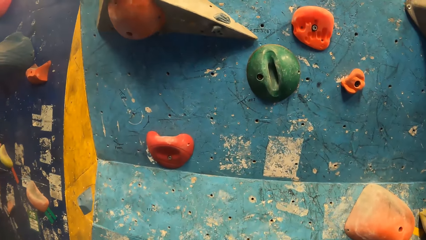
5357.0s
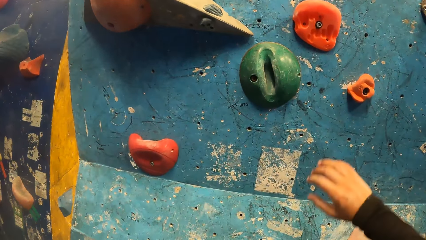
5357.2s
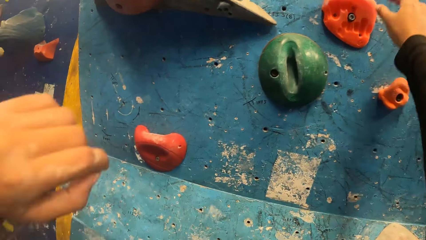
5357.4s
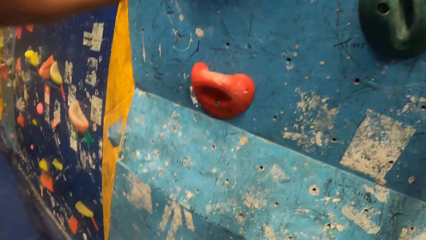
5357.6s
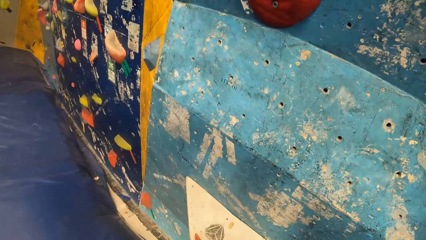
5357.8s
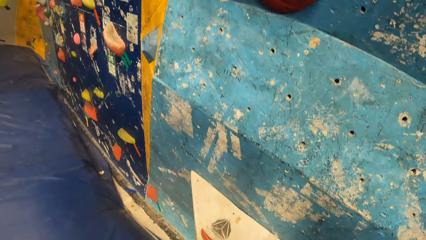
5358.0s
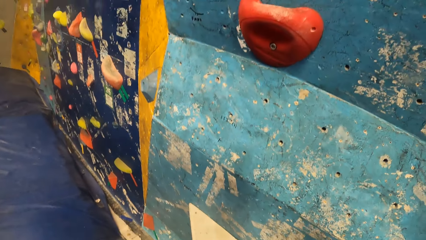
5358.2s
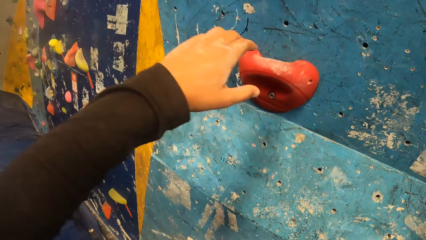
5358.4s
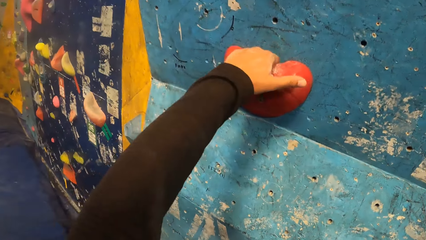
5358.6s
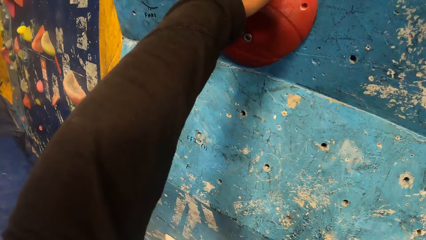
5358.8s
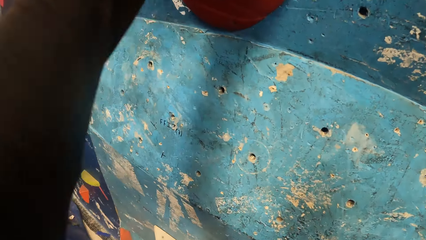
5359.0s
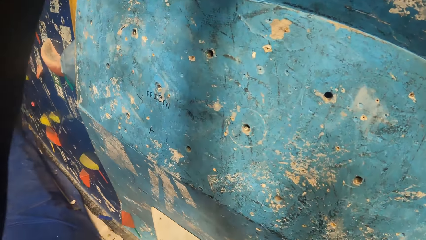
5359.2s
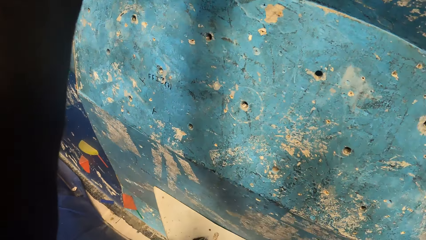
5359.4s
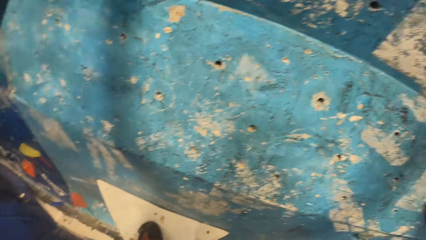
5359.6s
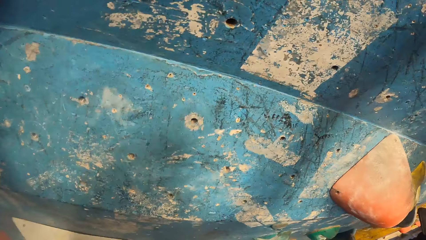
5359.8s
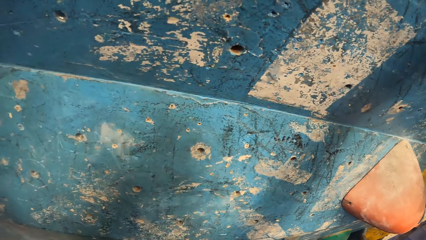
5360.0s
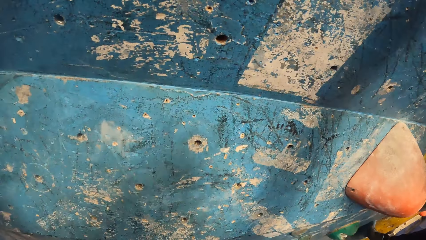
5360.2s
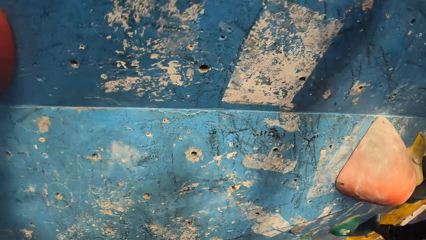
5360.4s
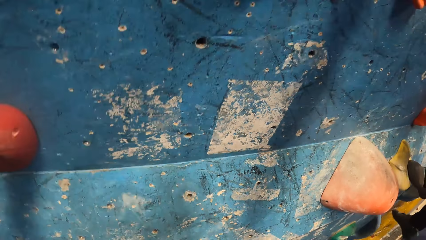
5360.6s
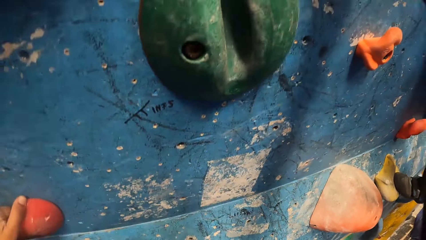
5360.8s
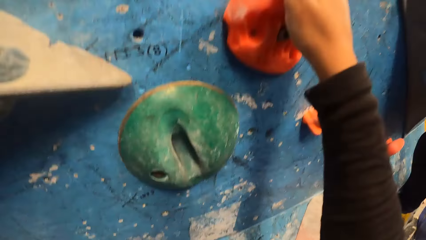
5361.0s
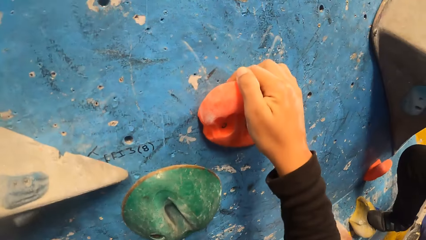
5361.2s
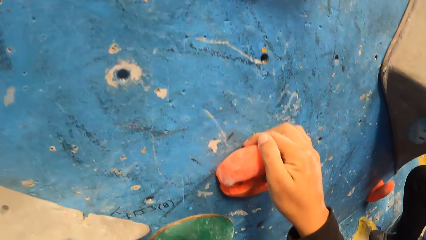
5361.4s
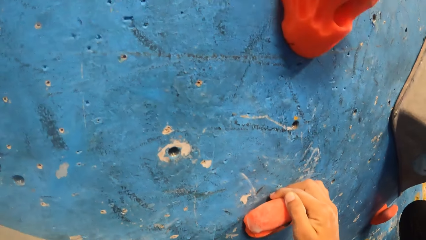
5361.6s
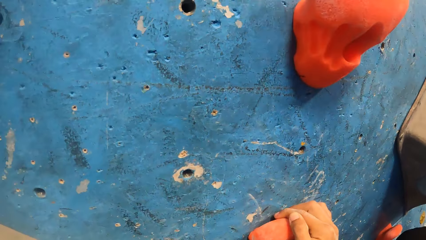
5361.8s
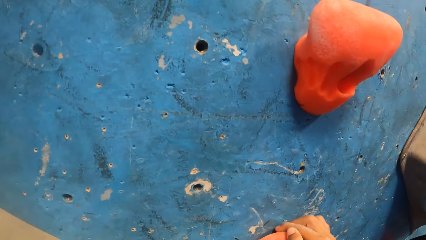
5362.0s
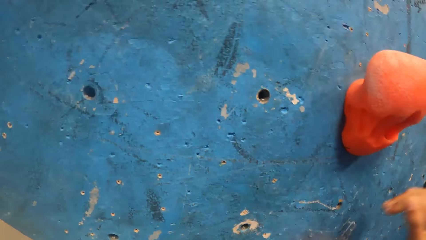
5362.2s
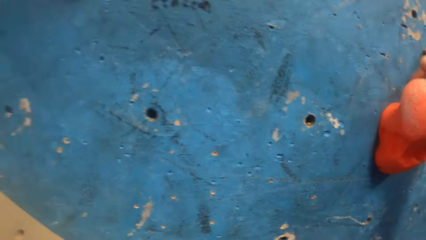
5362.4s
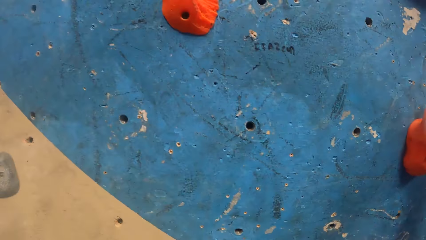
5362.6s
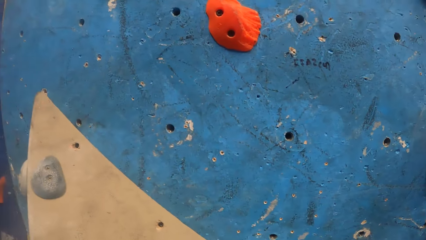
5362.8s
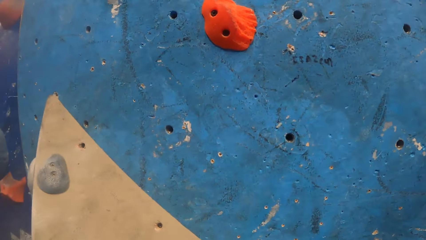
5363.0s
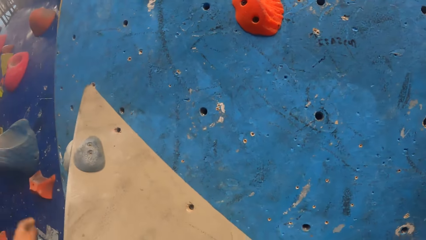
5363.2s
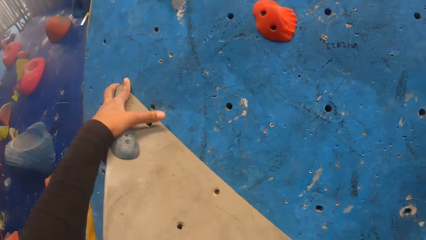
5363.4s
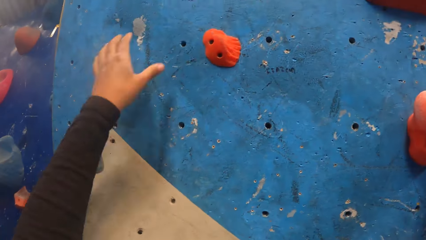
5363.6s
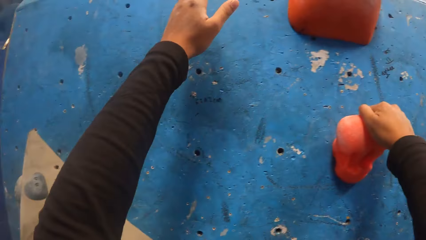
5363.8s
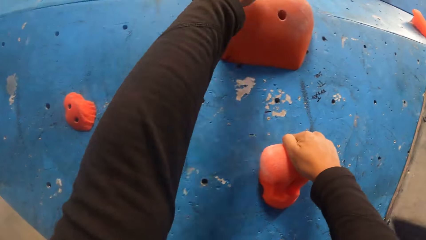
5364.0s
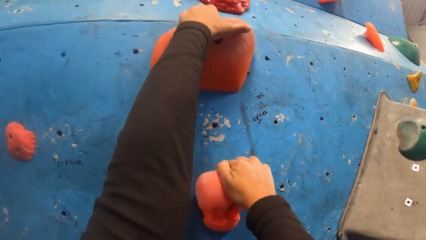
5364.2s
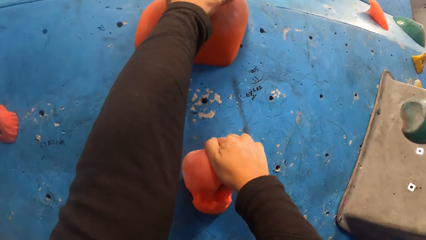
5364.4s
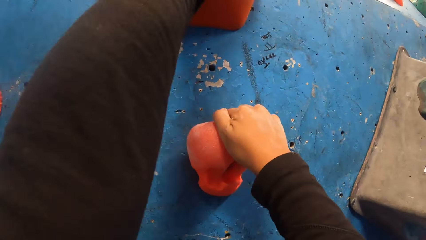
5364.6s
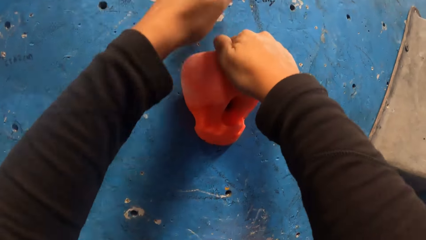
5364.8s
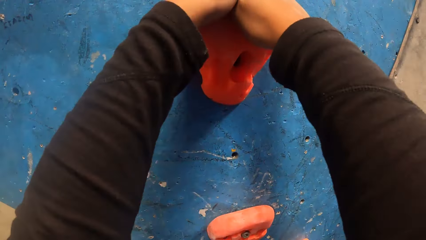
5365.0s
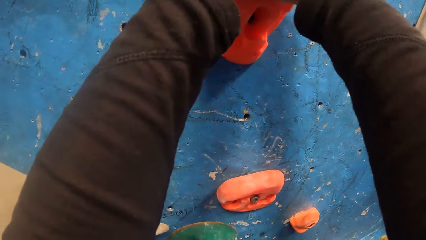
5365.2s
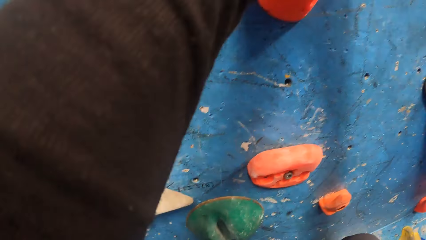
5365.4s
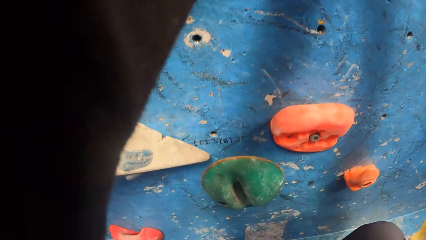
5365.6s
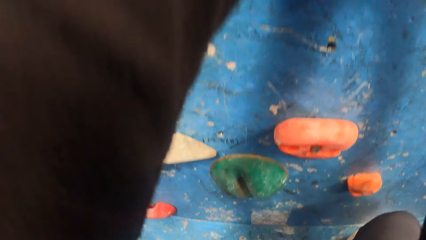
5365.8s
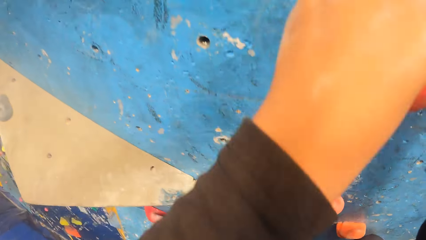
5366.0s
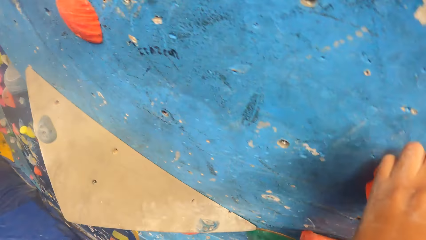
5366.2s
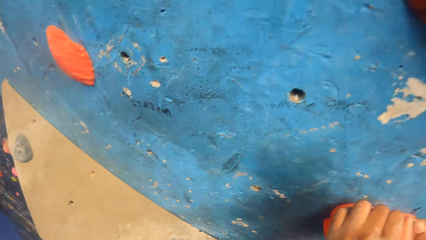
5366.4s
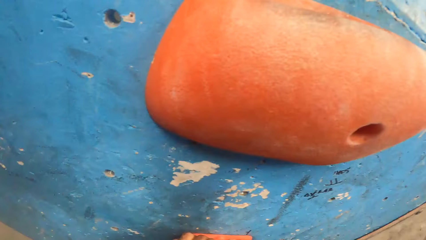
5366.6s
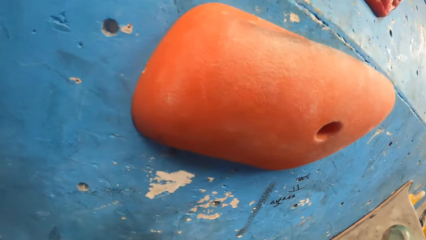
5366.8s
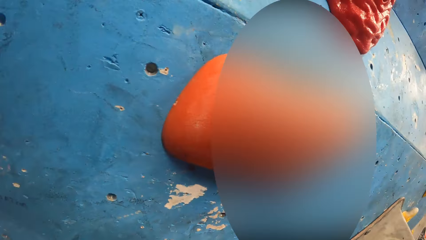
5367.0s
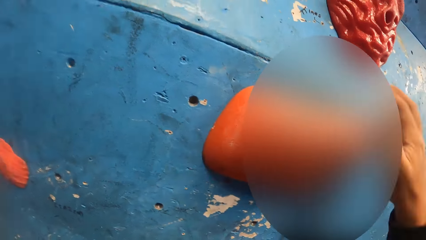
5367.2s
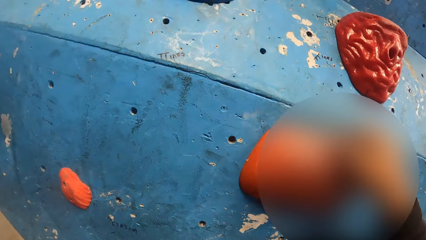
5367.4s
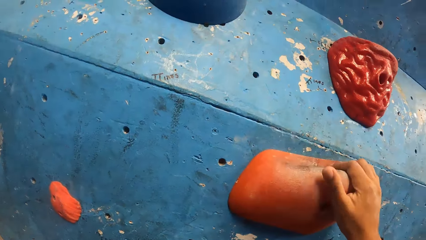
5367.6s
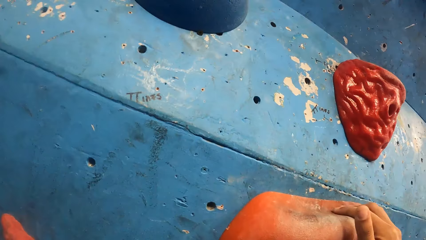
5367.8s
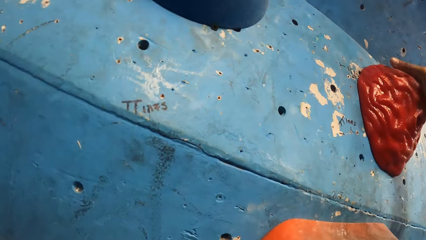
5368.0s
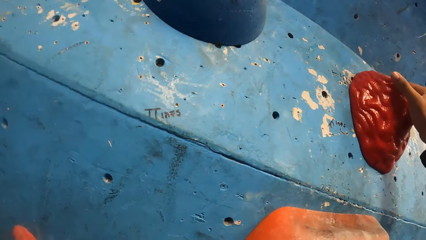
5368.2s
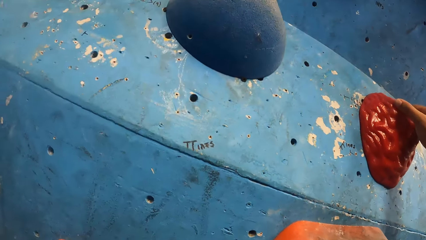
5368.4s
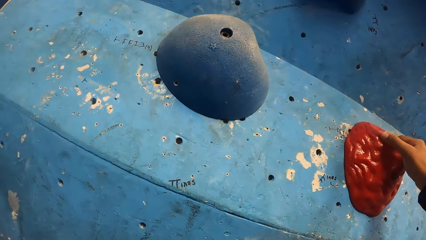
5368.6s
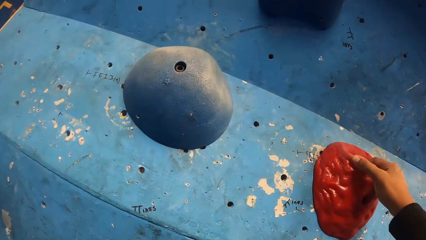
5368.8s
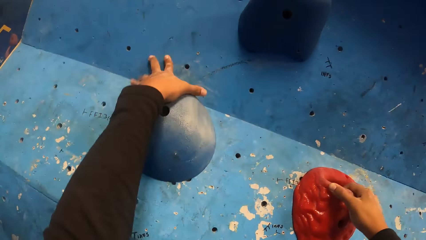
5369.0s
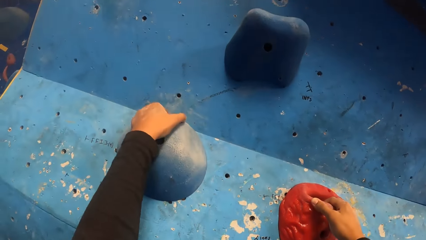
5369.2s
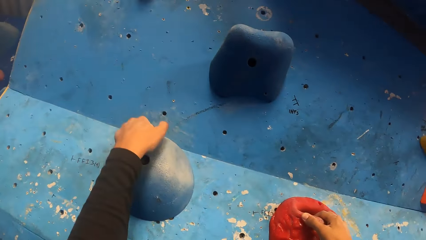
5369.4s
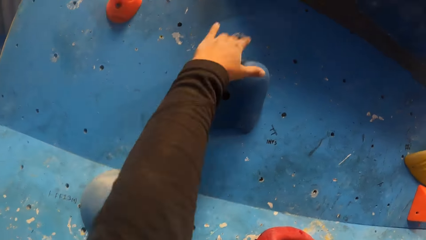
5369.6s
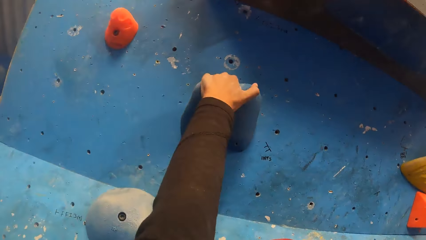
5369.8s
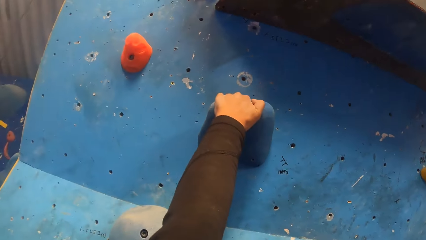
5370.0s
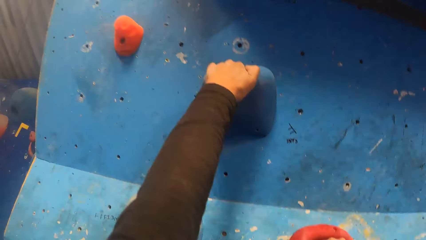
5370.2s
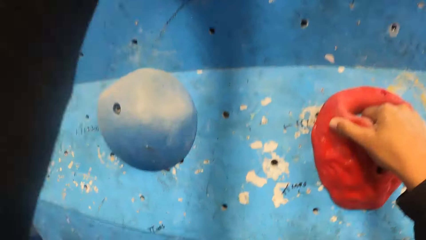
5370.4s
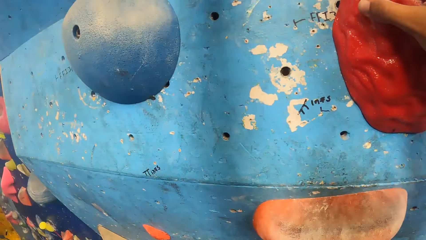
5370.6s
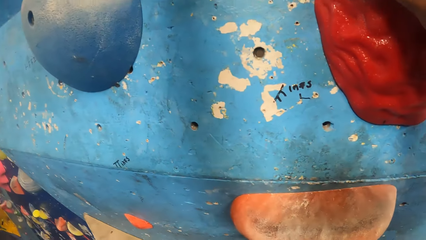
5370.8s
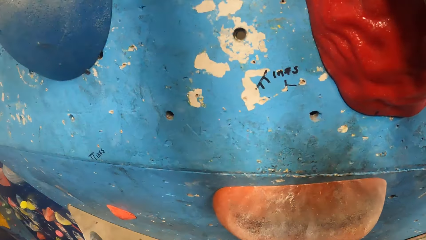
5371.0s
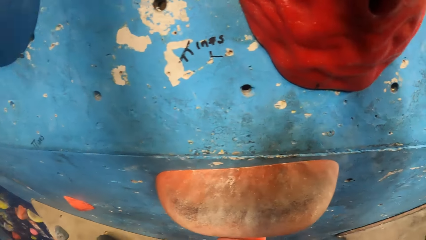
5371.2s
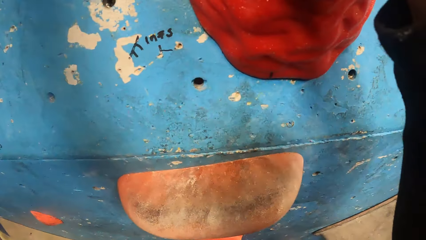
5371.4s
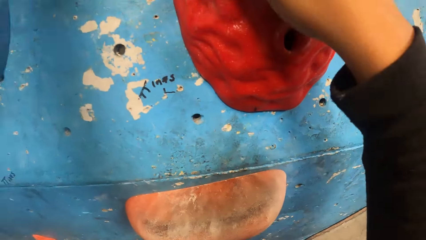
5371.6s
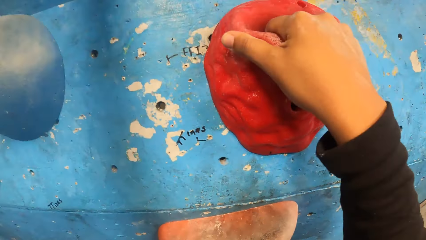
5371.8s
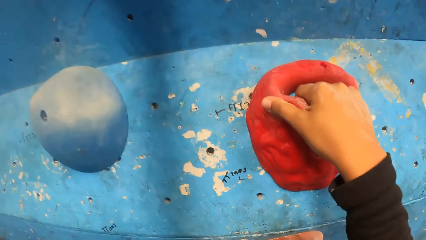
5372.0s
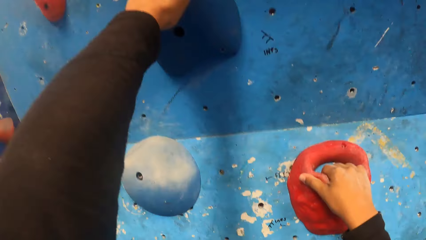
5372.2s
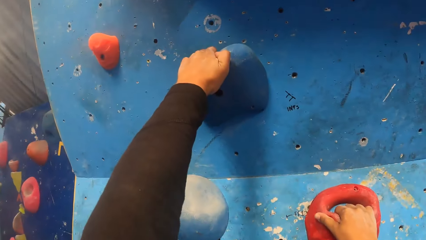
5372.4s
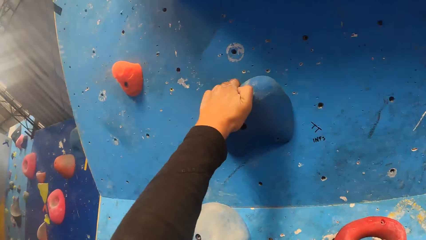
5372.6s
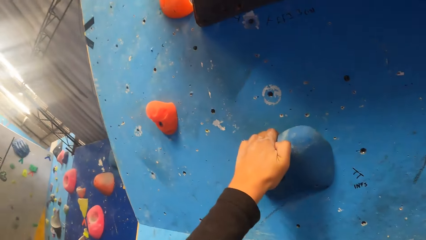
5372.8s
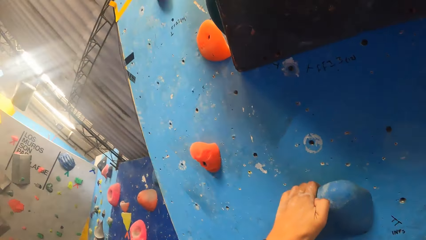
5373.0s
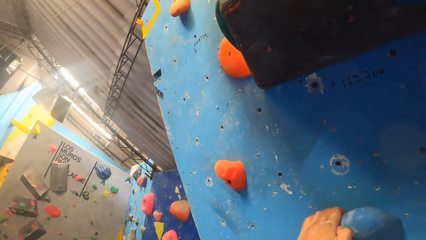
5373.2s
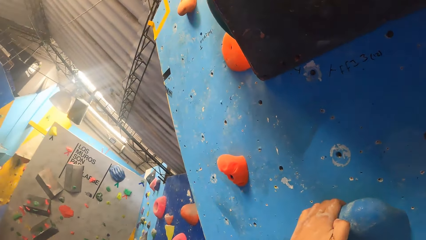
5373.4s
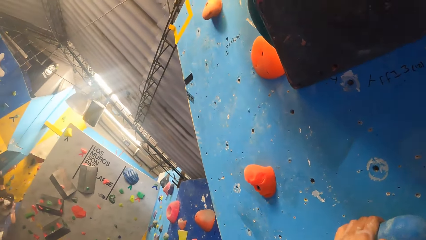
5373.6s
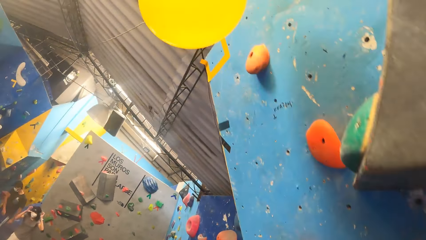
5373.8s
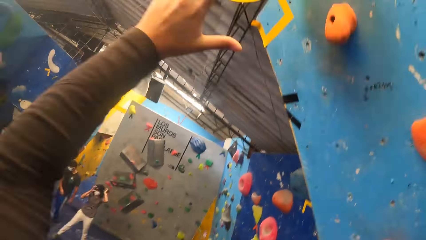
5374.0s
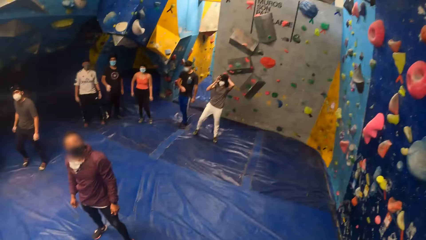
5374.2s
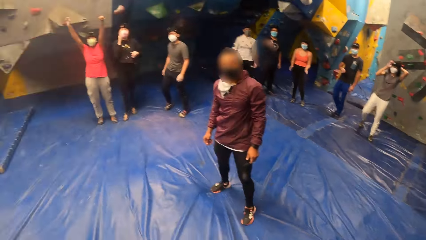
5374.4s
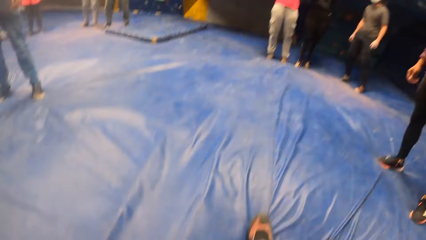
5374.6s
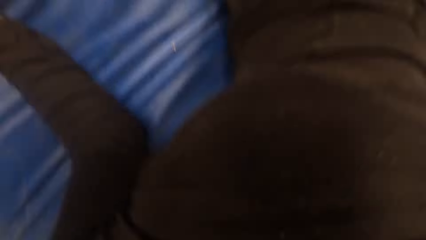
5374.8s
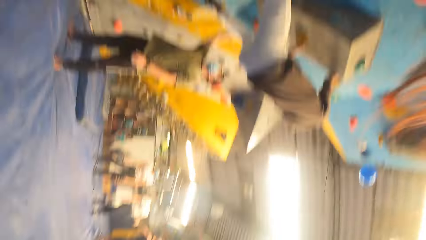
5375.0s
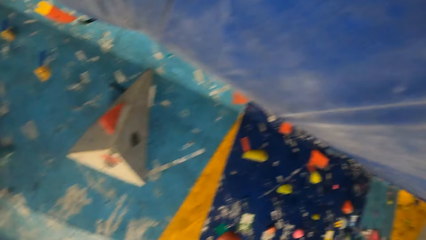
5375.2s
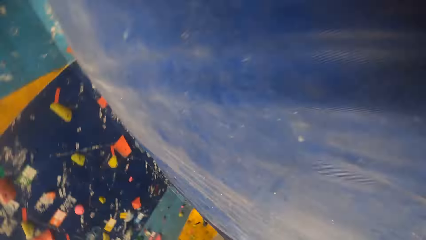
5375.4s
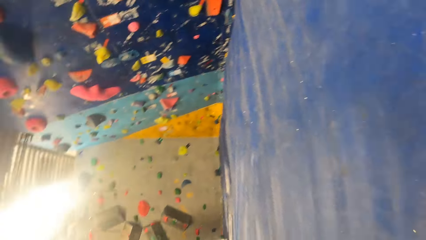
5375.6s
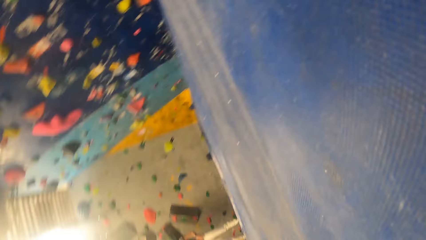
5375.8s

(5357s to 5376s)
The camera wearer climbs the bouldering wall. He hits the yellow balloon with his left hand. He jumps down from the bouldering wall. He falls down on the mat.
